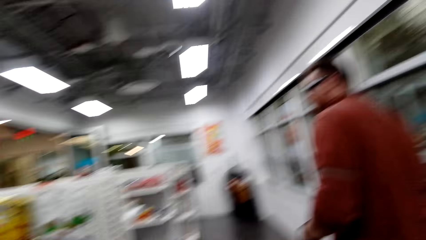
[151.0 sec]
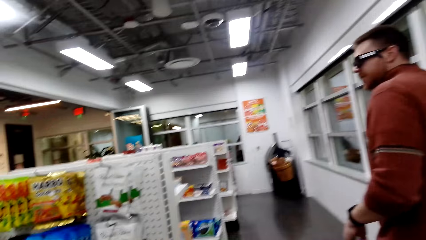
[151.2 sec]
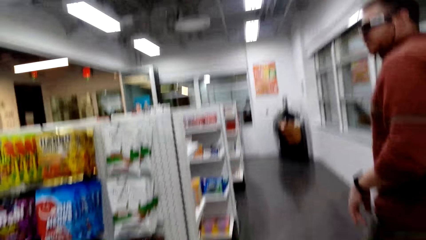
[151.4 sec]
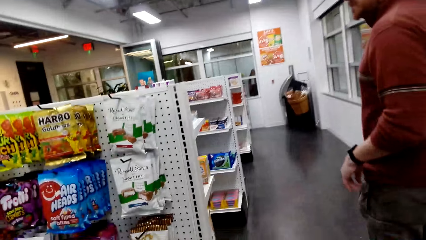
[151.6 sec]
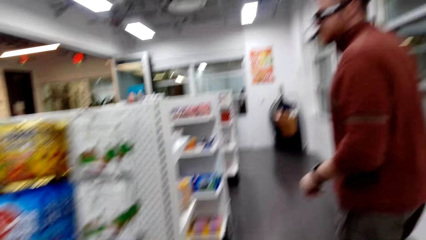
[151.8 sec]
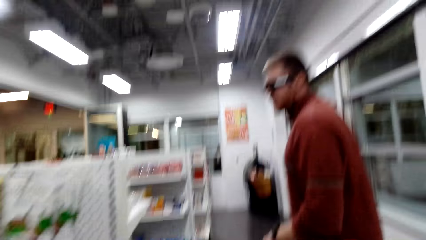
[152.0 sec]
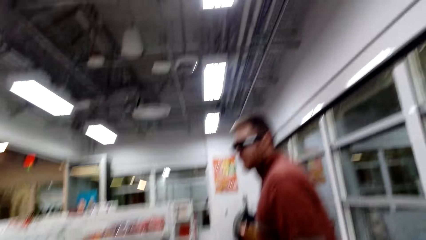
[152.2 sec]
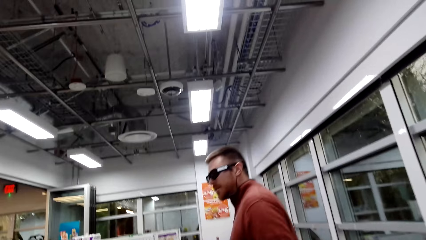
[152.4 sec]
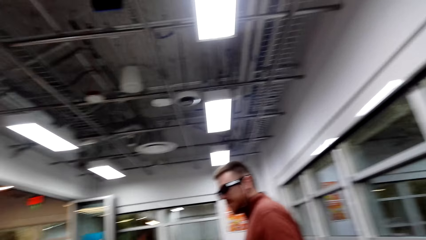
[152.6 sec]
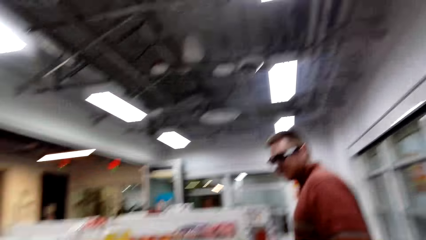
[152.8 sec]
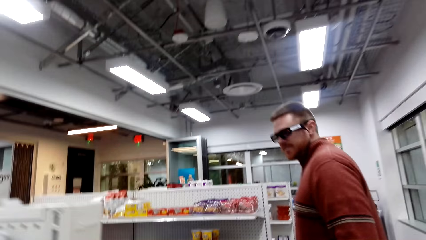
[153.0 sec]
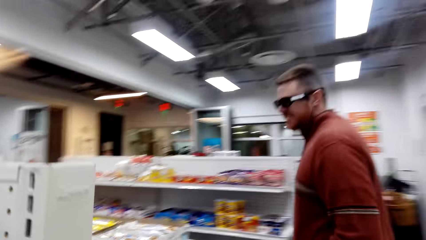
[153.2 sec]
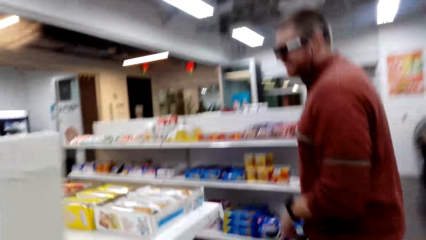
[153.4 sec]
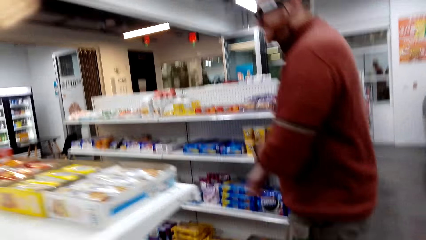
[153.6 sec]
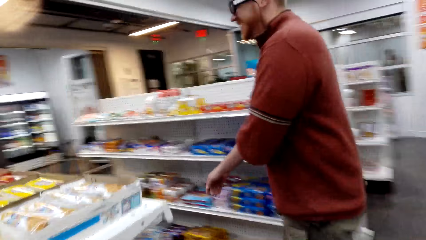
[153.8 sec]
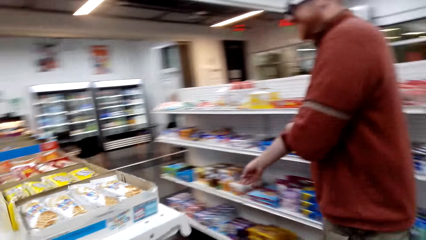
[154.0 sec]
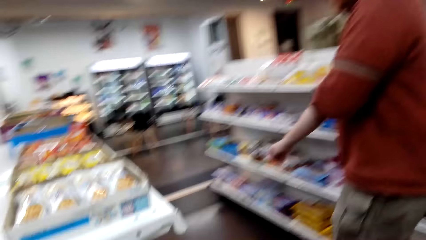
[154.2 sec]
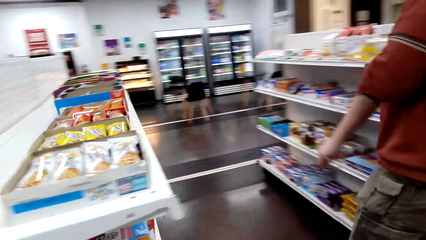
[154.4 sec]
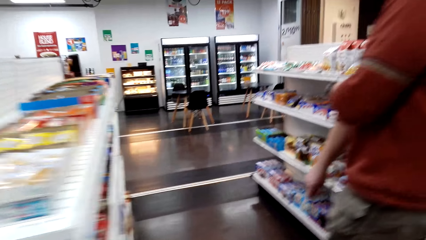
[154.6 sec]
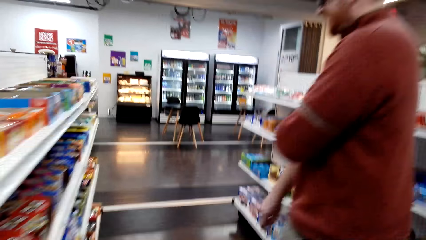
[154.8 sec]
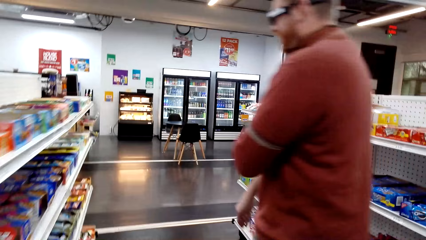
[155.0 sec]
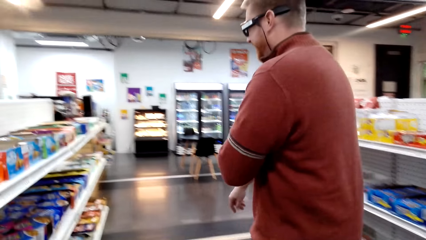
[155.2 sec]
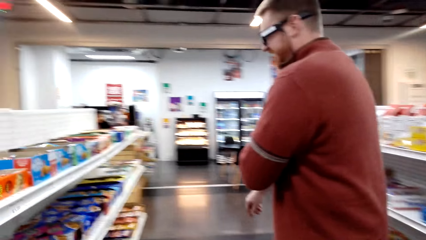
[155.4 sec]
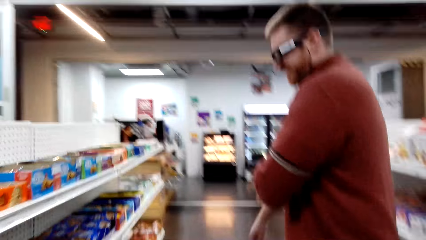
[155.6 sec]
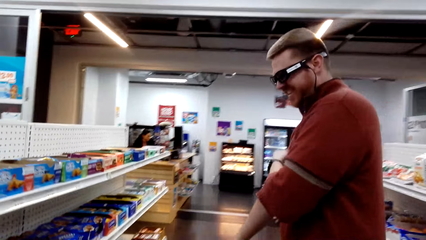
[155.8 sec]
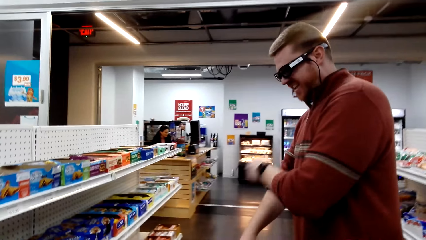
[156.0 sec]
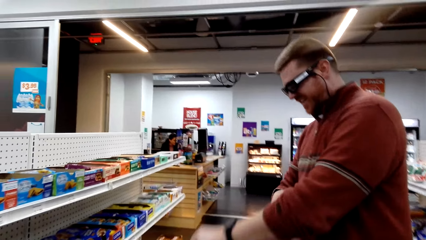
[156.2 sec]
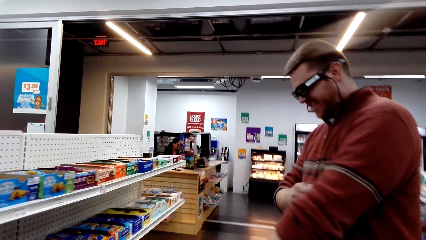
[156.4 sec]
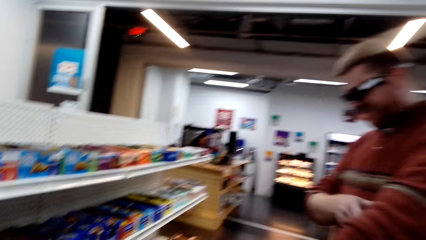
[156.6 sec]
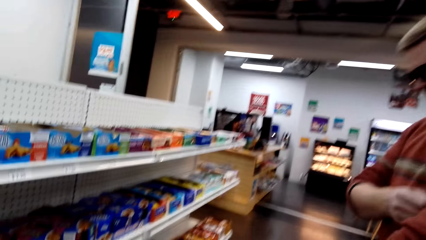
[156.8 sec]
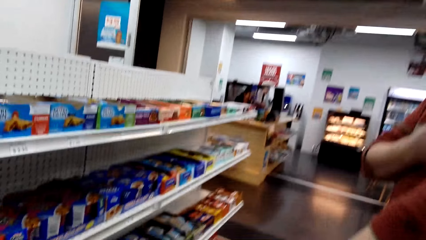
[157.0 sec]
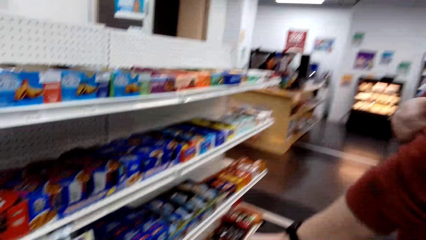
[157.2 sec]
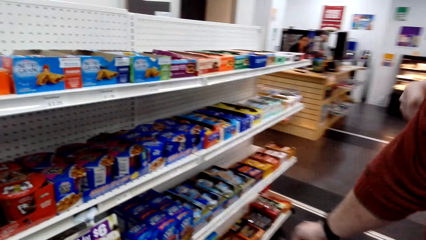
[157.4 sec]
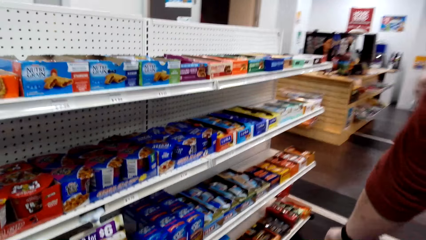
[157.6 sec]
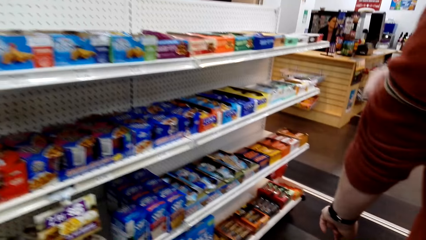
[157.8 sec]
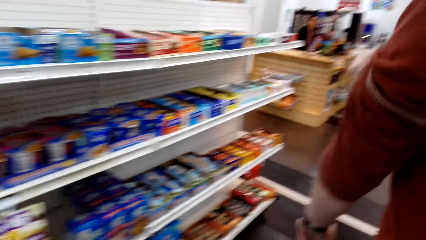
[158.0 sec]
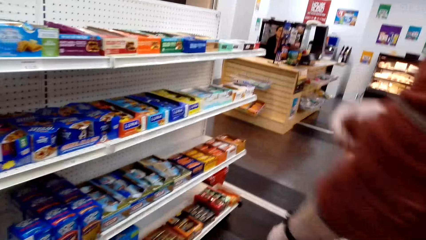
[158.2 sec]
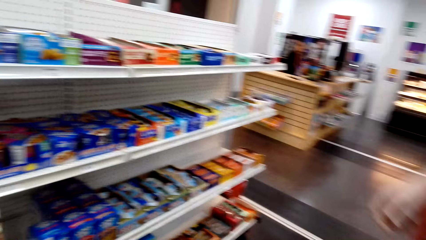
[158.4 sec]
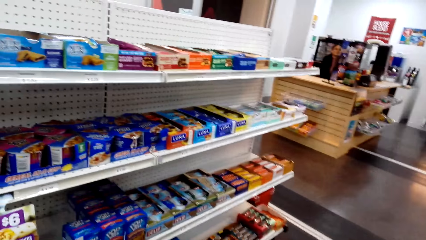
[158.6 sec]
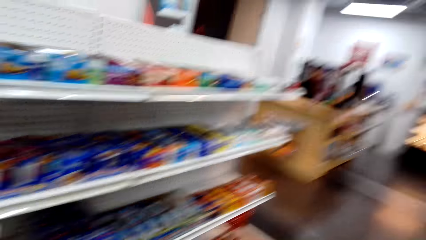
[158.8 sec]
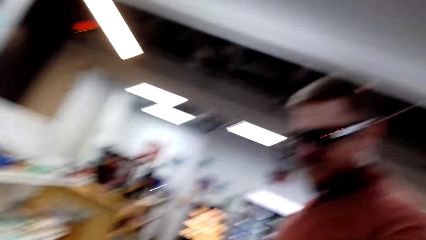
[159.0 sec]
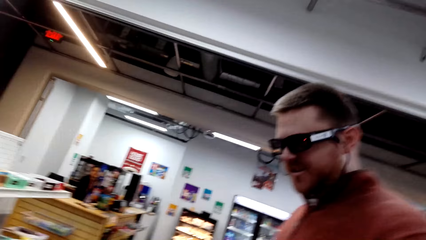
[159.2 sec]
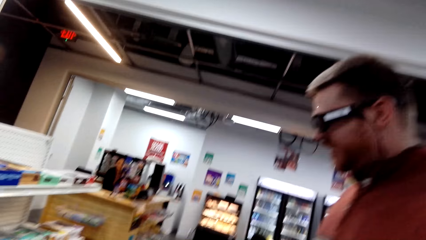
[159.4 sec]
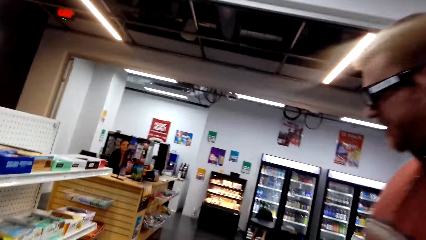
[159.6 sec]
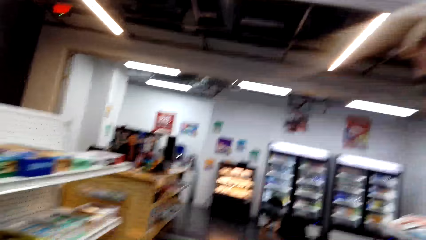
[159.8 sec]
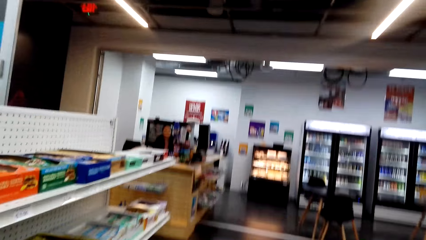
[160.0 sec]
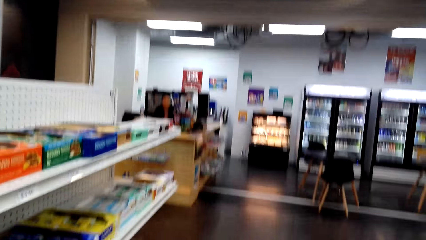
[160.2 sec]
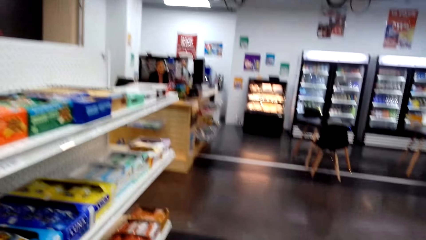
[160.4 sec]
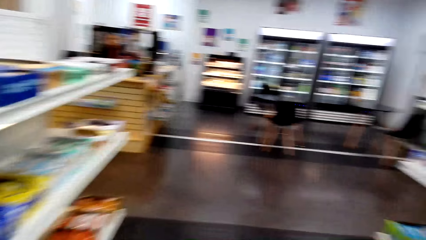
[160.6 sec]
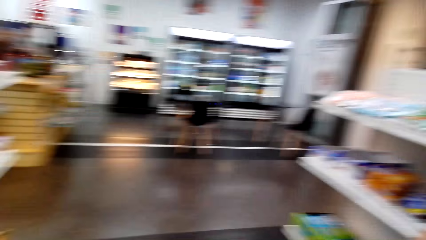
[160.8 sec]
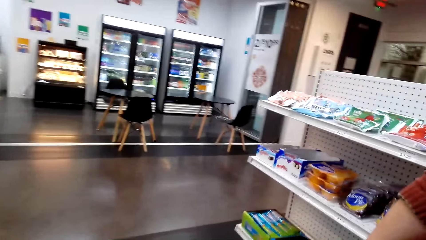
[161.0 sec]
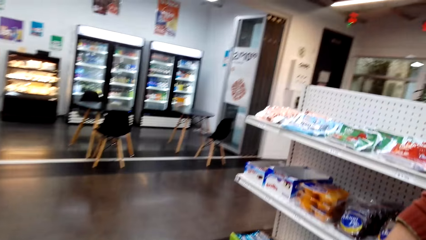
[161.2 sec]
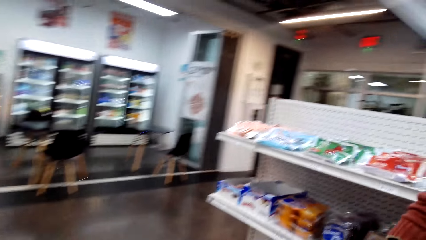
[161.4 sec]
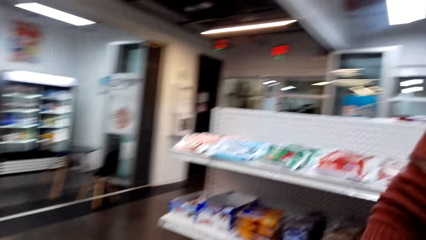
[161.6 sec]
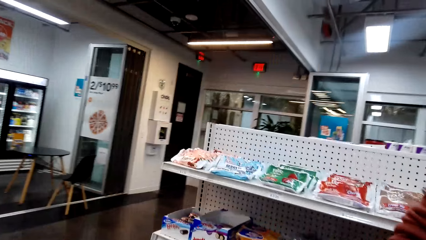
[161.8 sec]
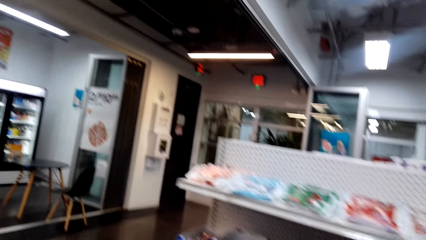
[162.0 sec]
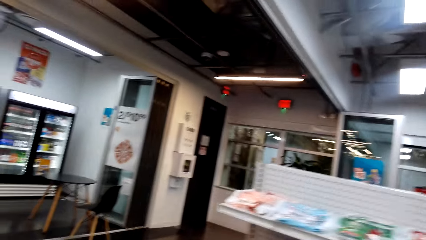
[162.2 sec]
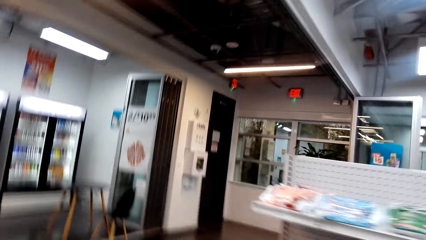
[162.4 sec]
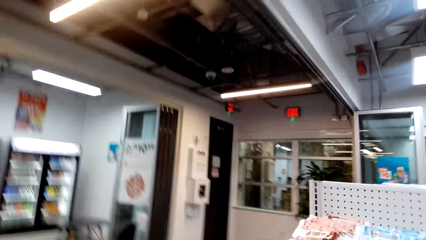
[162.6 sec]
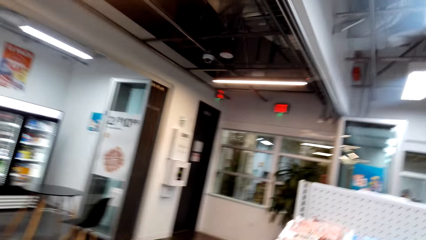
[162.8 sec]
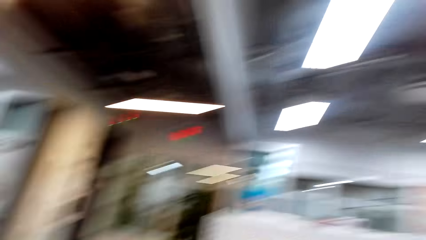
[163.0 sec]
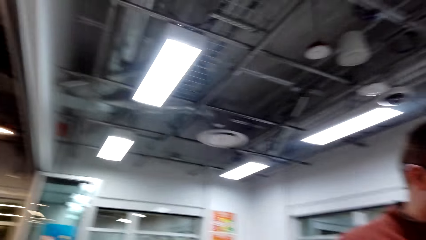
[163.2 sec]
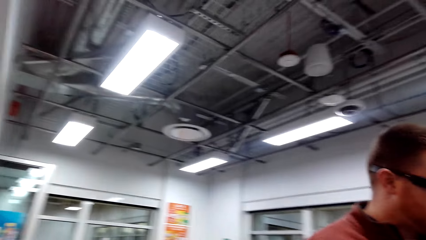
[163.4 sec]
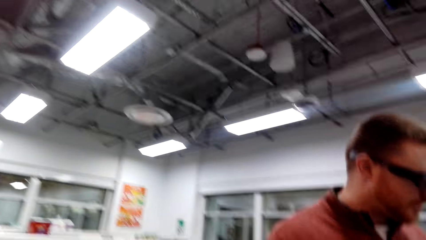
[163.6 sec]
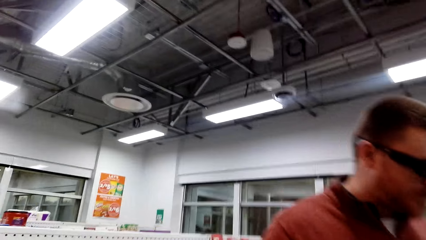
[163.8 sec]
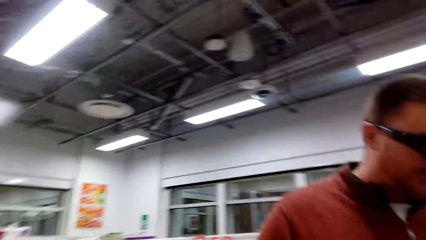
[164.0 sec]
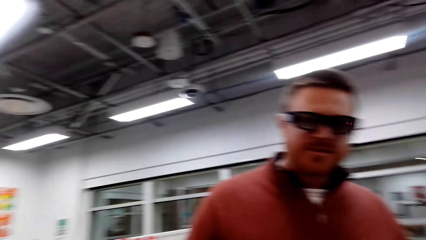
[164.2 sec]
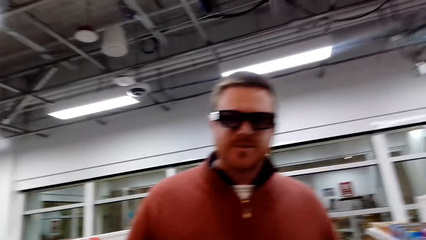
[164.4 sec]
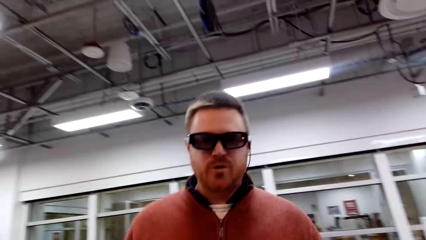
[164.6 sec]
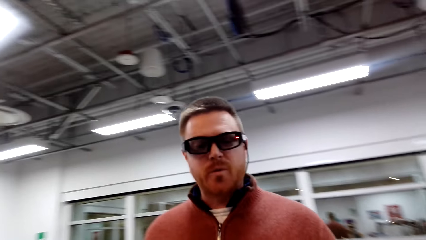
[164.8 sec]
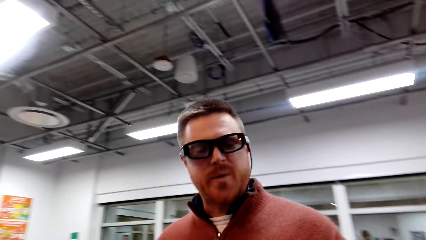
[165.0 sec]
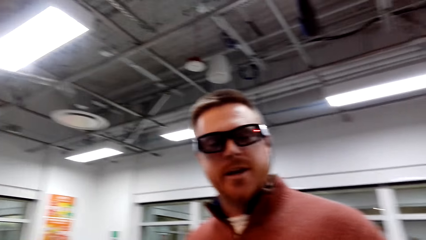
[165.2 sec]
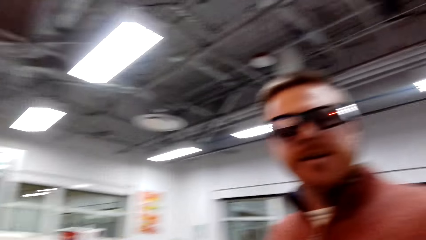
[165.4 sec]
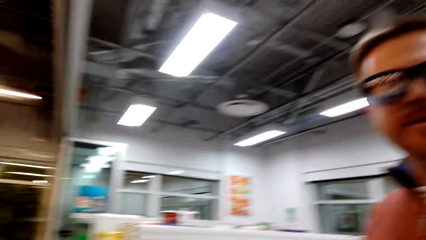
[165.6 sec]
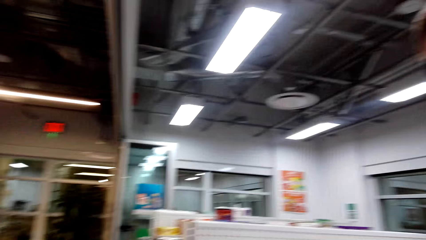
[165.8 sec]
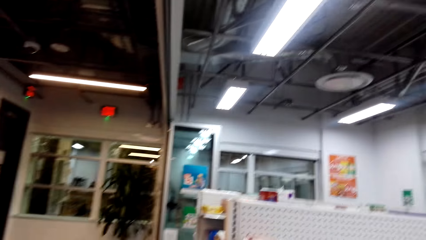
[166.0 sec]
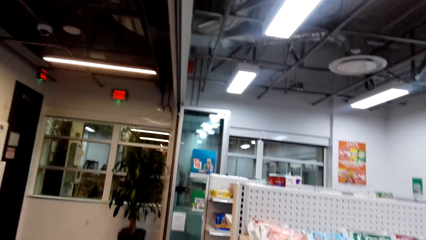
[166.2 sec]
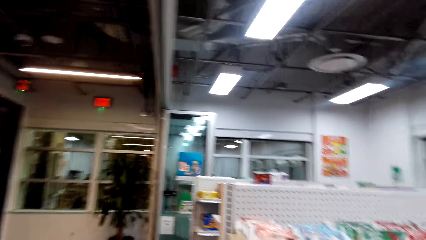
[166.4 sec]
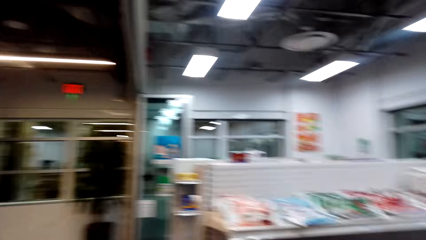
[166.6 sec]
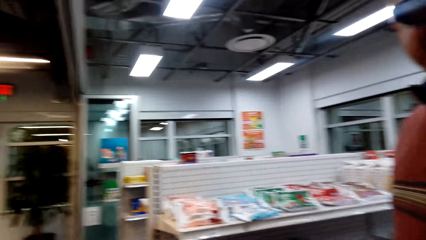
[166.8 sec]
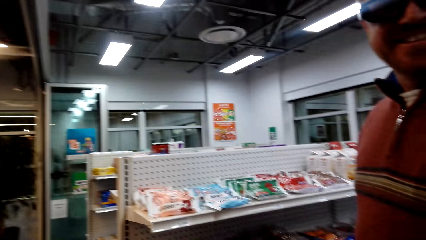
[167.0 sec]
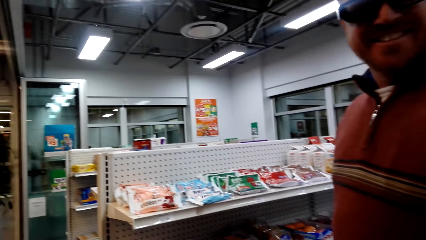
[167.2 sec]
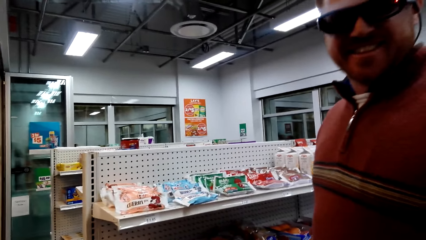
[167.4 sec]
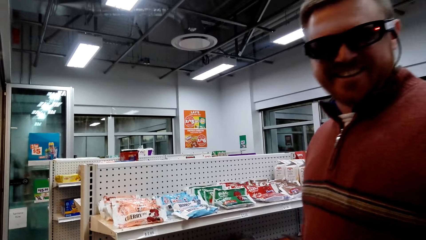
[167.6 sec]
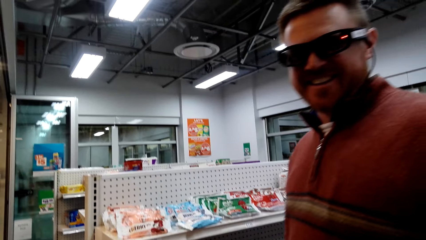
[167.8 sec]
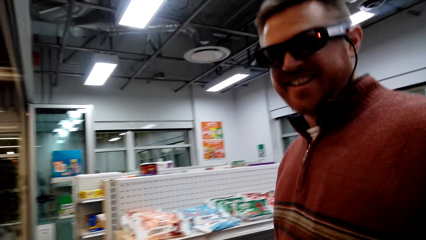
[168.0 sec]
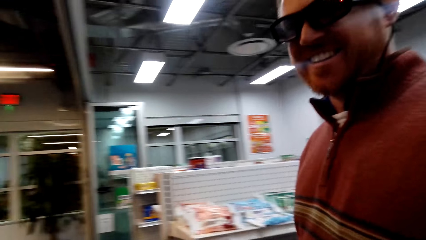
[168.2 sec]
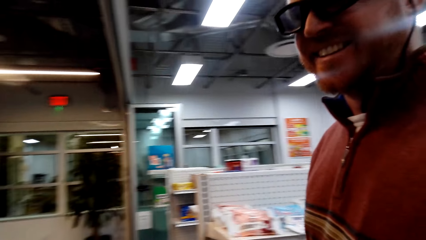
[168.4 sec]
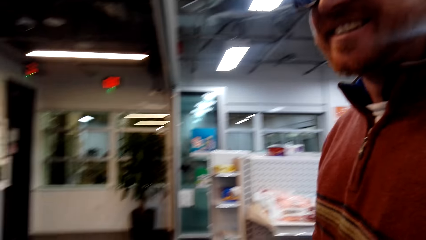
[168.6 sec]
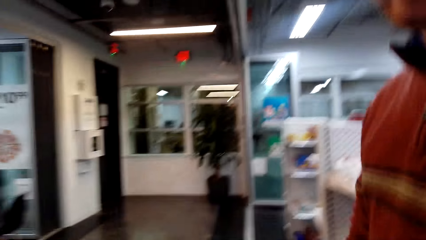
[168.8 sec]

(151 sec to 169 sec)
A man folds his sweater sleeve. The camera wearer looks at the products on the shelves. They look around the store. They look at the man.
